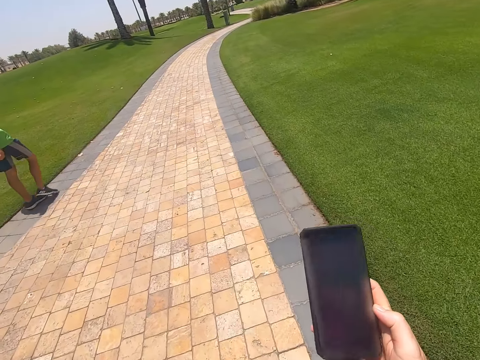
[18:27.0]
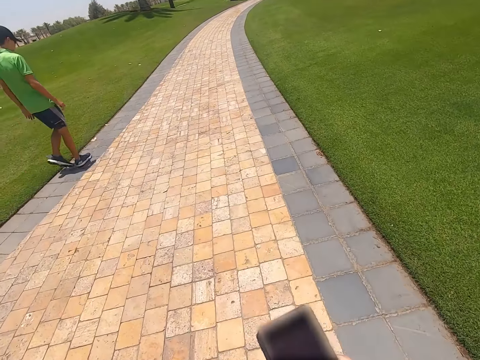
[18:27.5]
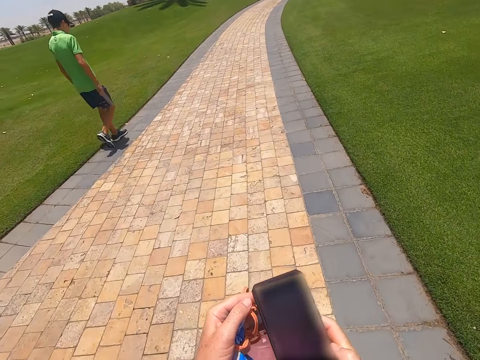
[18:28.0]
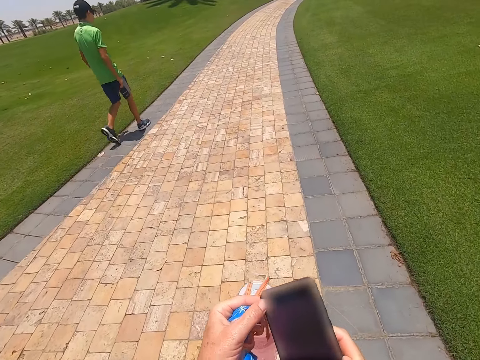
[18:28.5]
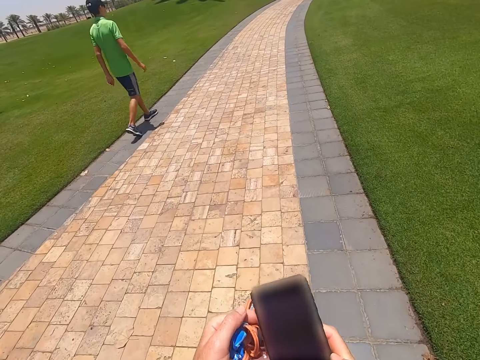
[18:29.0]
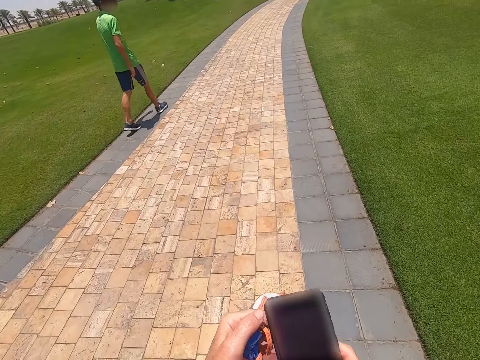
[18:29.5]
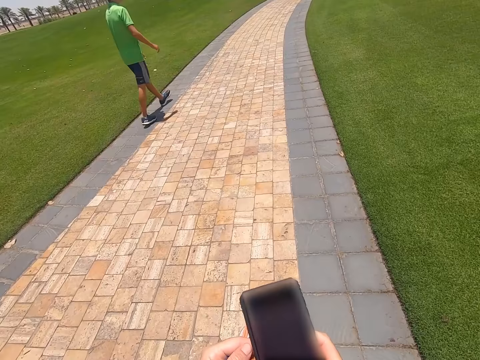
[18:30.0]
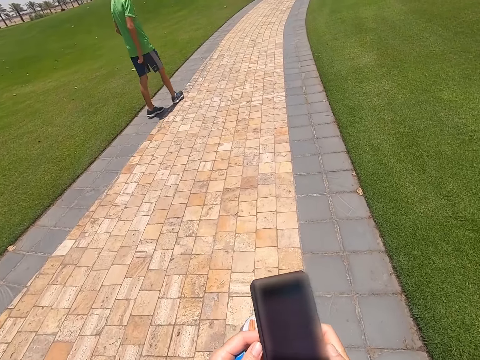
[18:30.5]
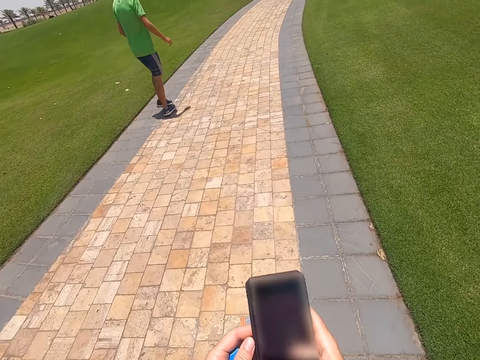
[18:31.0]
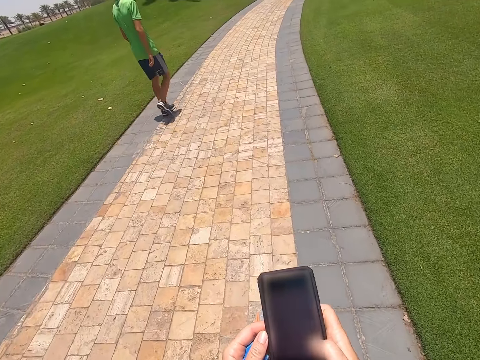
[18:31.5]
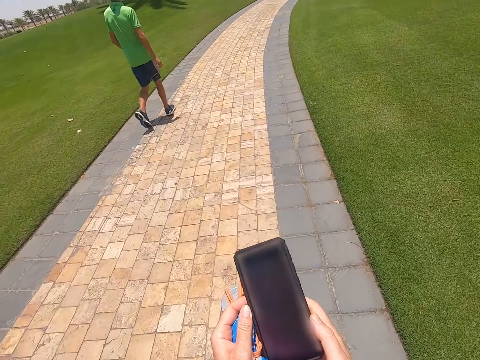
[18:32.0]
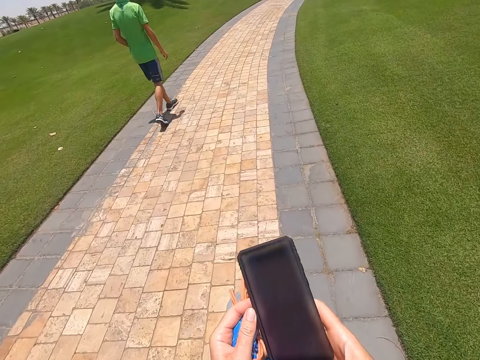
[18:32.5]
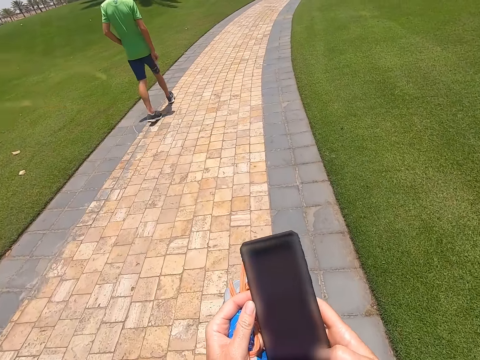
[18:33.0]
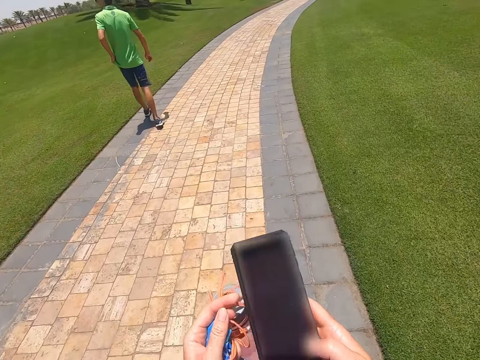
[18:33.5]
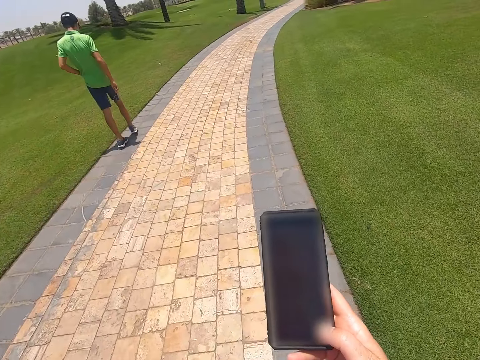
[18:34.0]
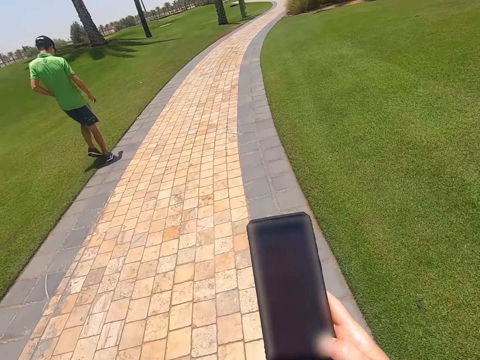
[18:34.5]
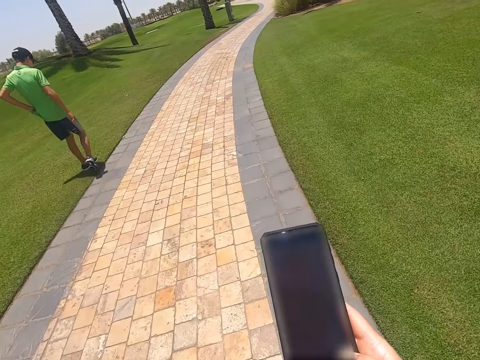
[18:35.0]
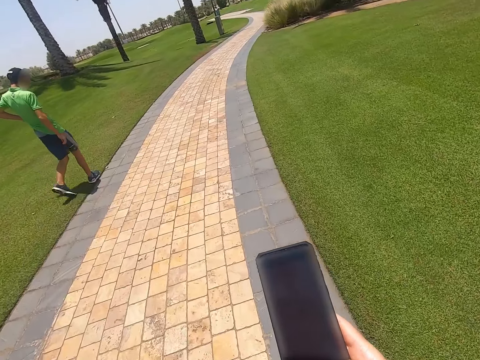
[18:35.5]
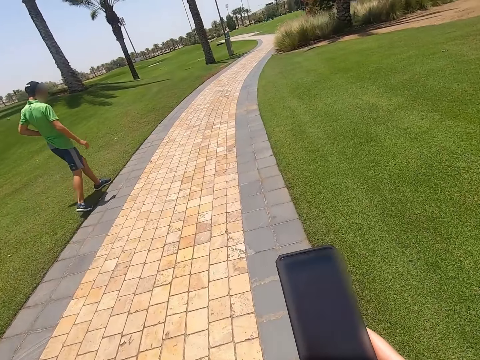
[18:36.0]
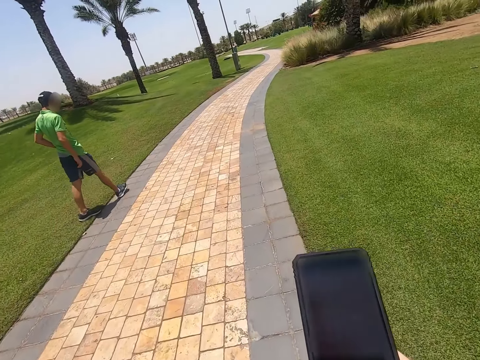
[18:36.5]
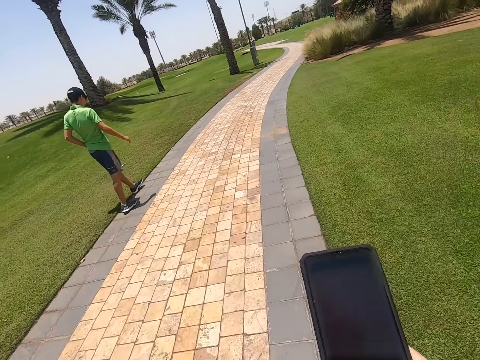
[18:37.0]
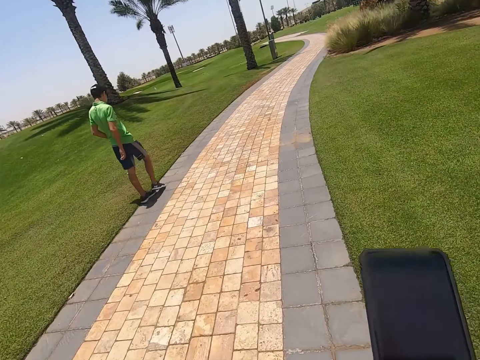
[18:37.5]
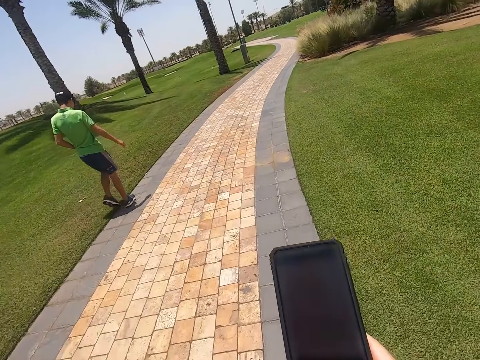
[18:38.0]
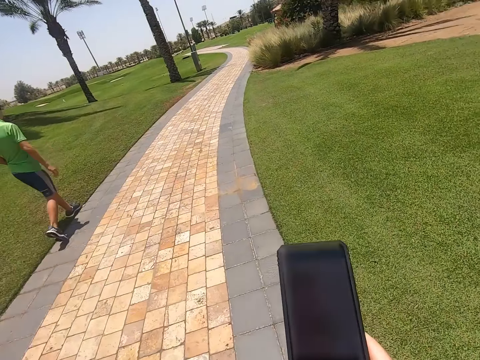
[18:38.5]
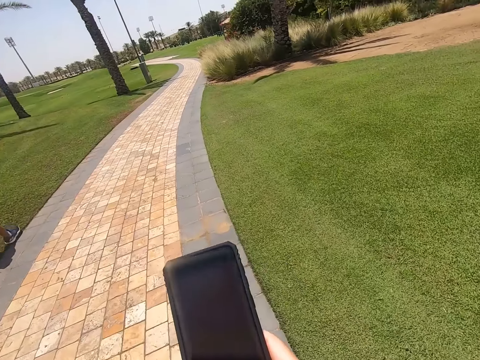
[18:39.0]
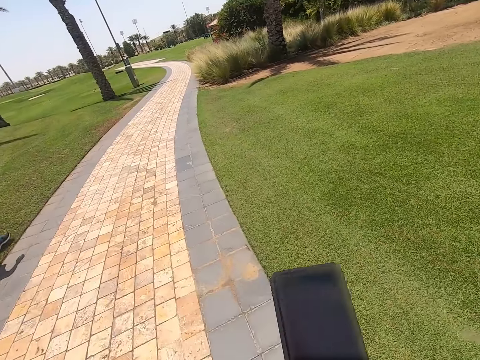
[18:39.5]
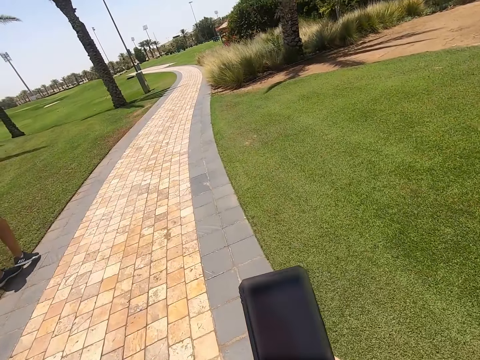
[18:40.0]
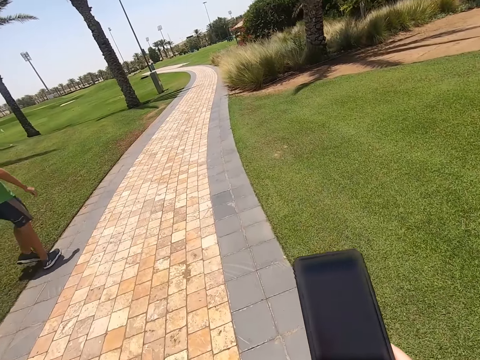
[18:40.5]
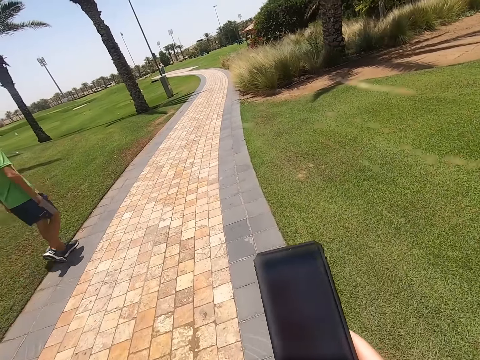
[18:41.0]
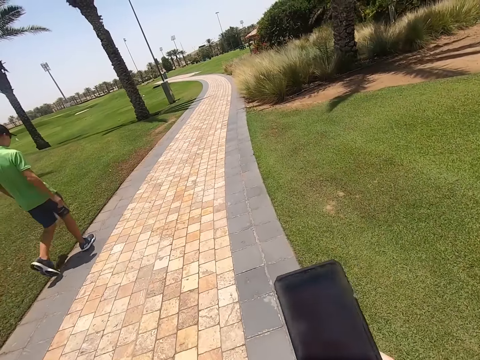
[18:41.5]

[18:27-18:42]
The camera wearer operates the phone with hands. They operate the phone with a hand.

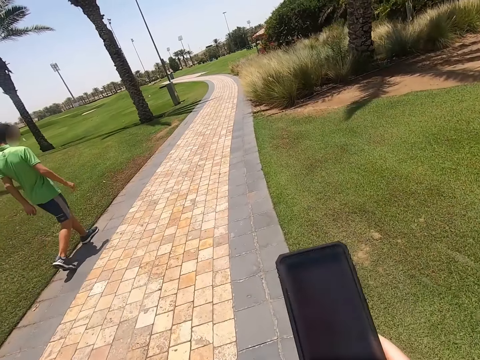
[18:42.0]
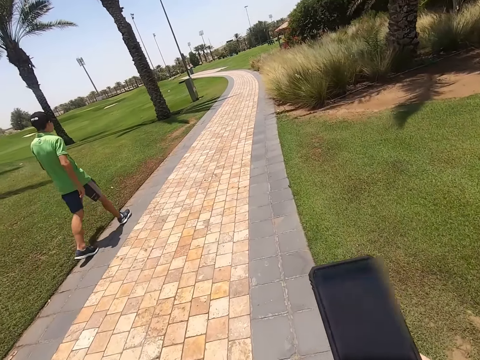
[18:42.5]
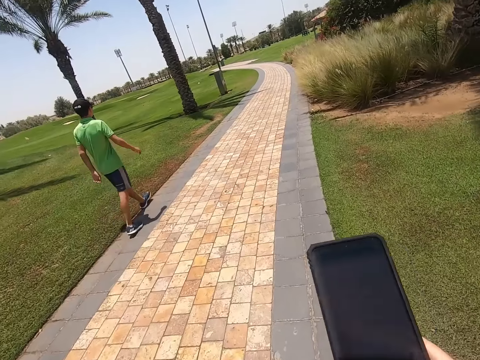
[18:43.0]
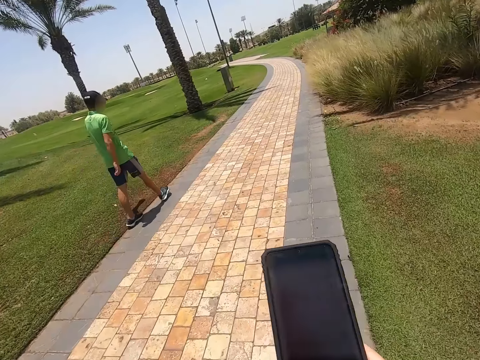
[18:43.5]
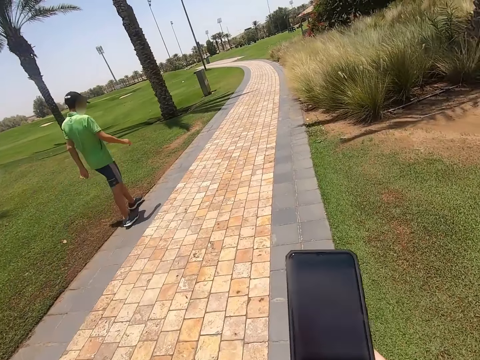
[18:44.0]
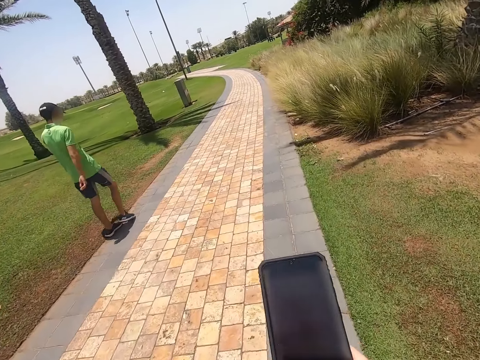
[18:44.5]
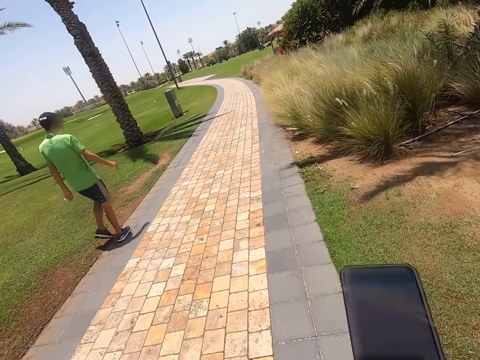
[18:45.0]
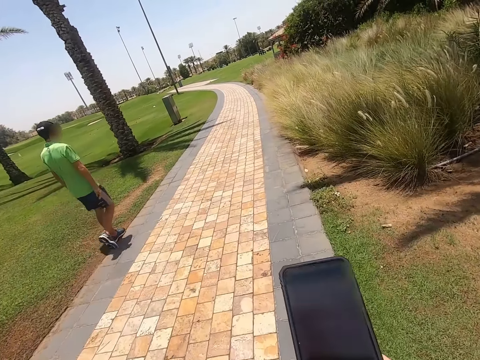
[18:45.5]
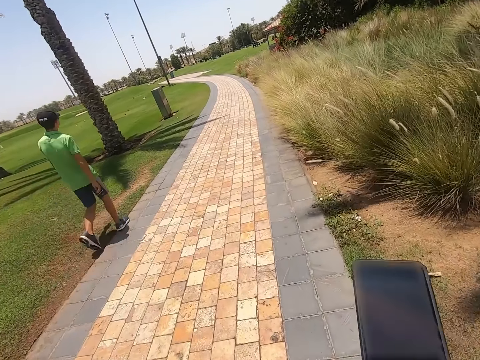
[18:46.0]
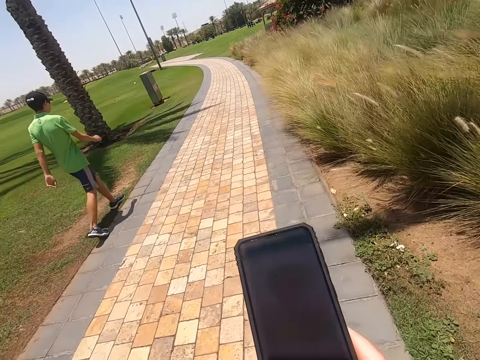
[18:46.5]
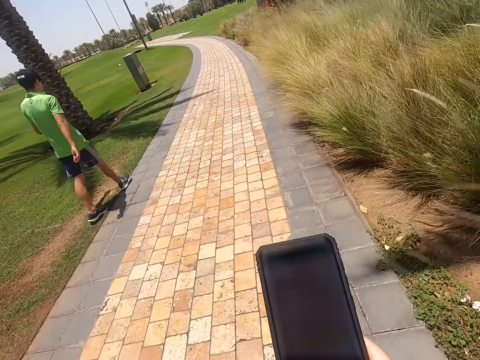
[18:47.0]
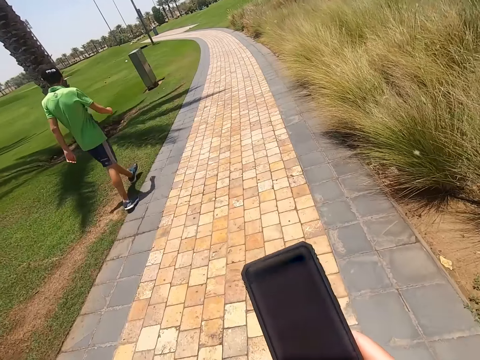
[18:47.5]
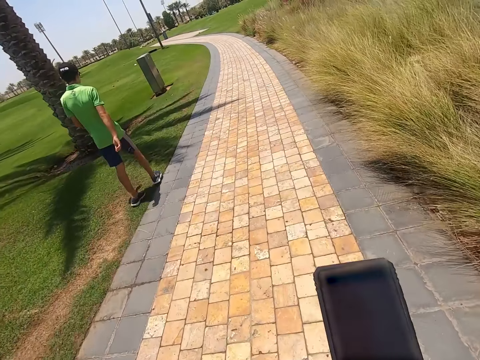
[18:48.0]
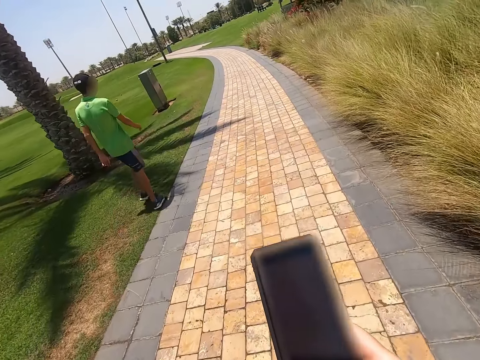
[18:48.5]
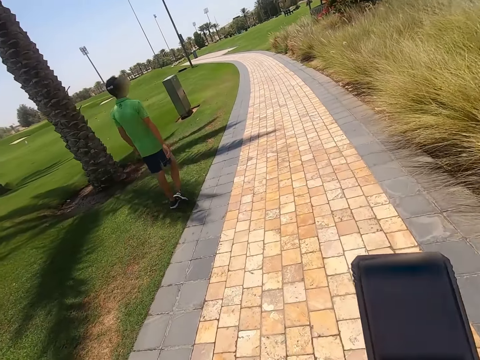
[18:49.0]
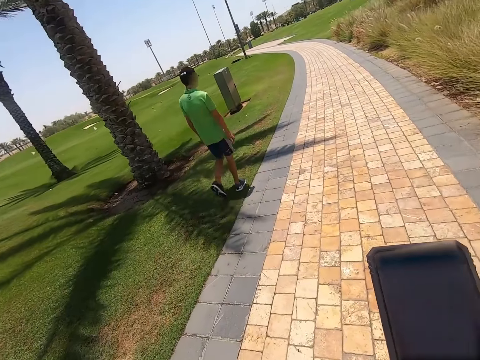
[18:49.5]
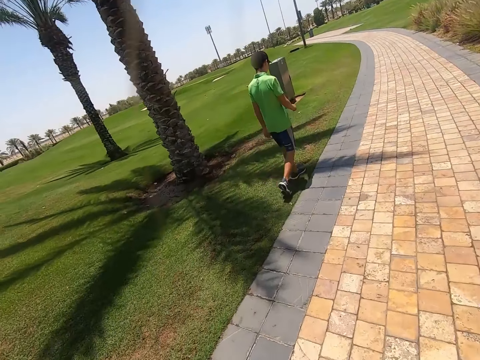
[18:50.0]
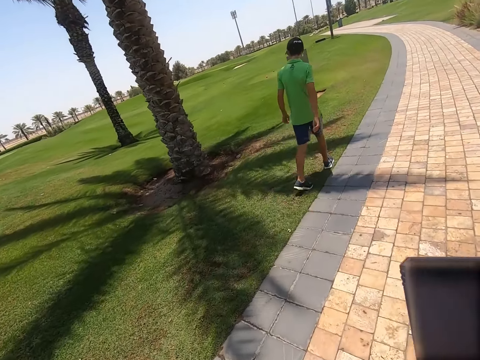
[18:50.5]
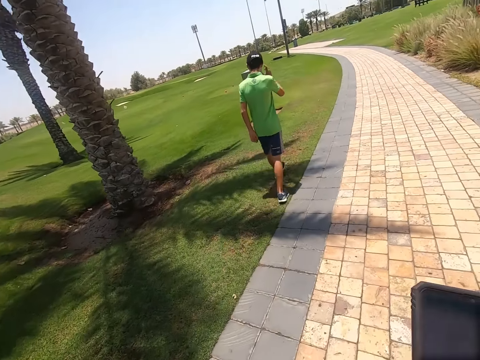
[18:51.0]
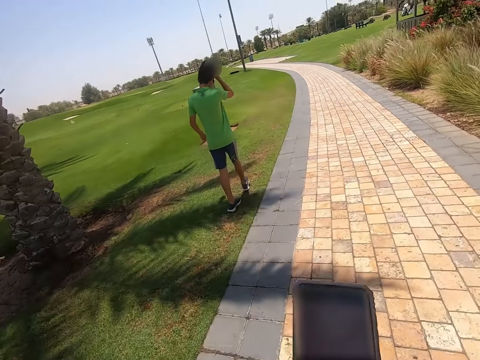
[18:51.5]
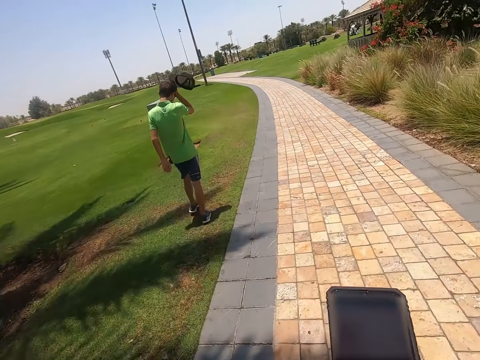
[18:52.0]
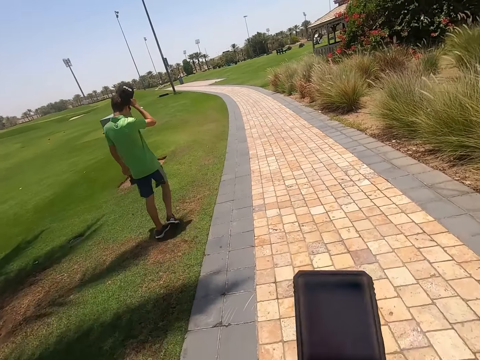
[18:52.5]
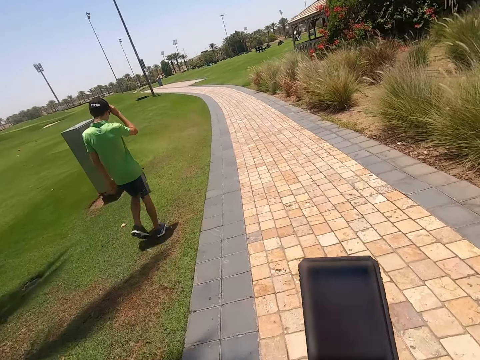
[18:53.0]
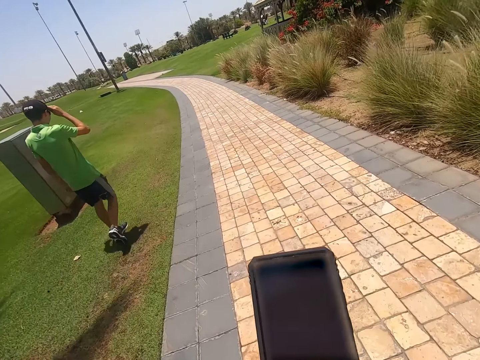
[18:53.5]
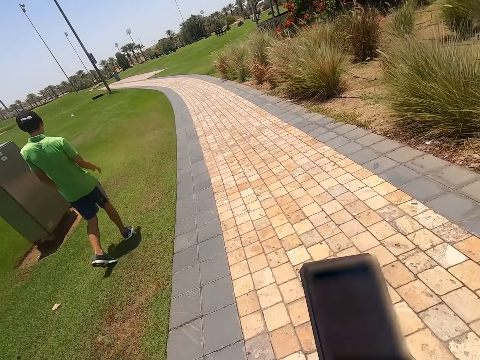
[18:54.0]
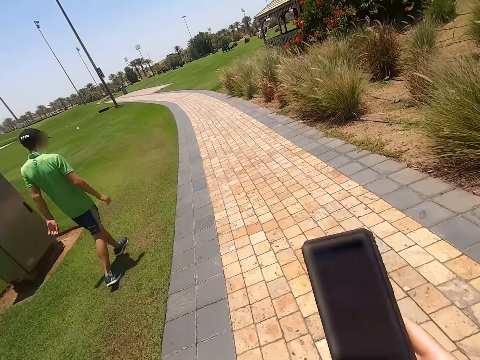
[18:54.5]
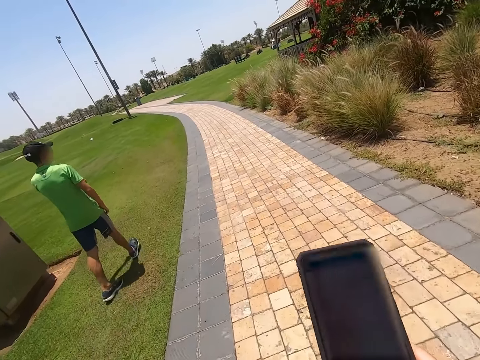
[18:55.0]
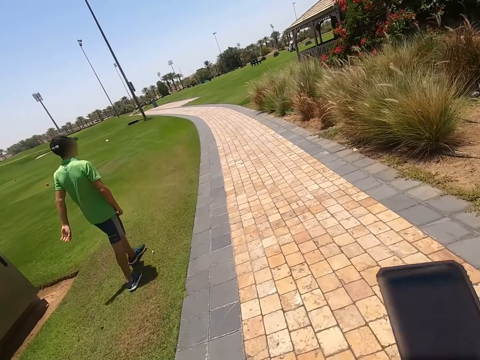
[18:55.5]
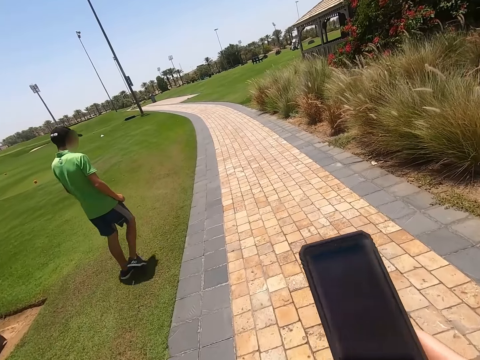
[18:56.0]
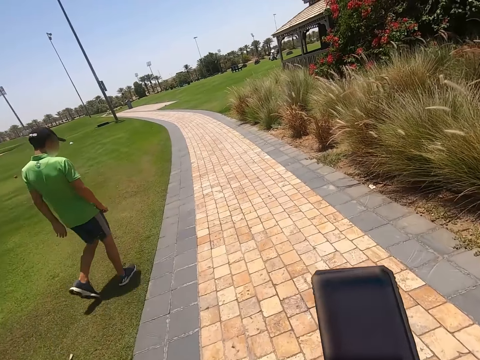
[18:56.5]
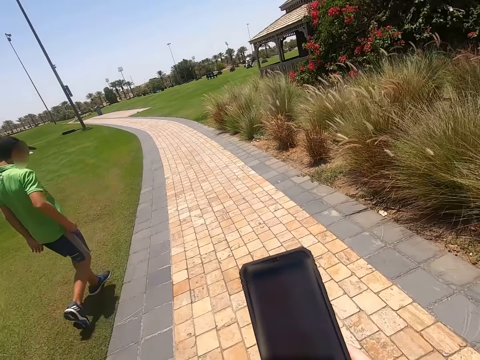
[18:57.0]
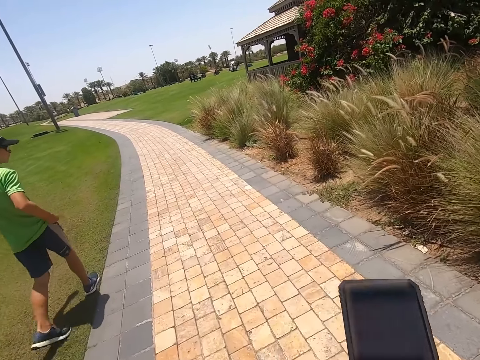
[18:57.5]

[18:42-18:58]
A man removes a cap. The man puts the cap on his head.
